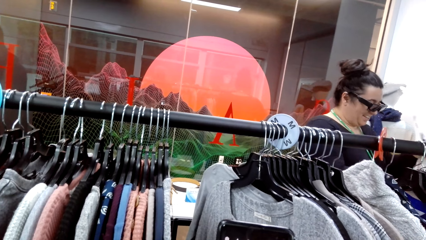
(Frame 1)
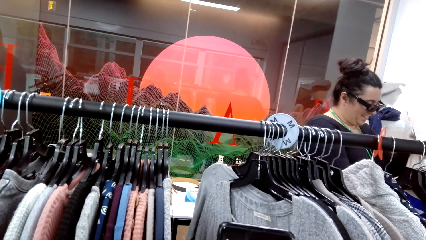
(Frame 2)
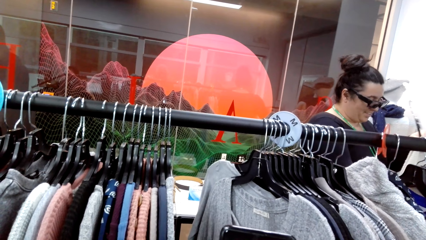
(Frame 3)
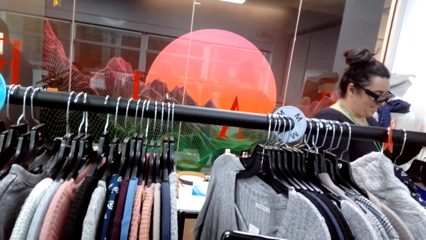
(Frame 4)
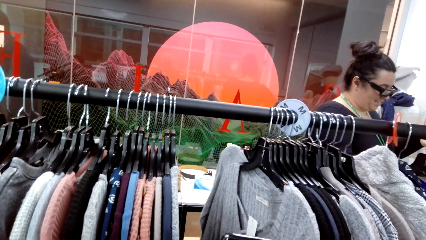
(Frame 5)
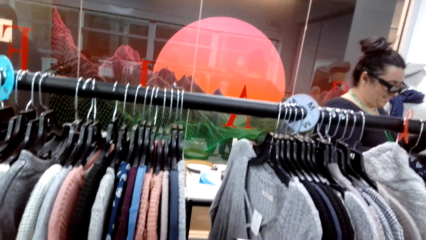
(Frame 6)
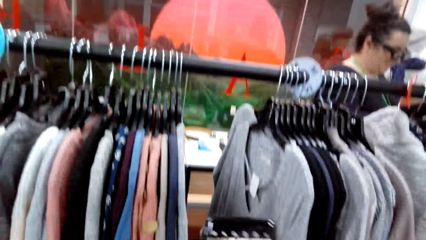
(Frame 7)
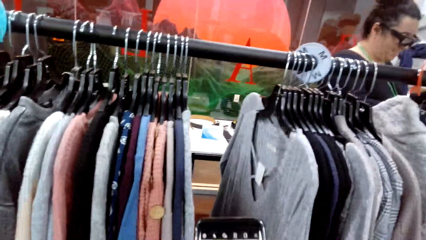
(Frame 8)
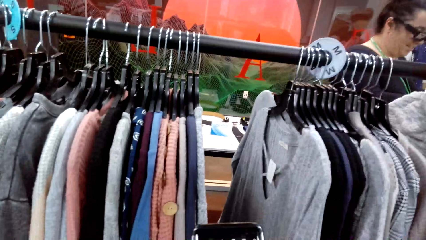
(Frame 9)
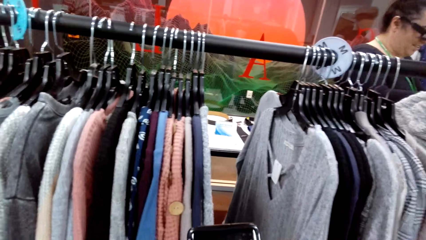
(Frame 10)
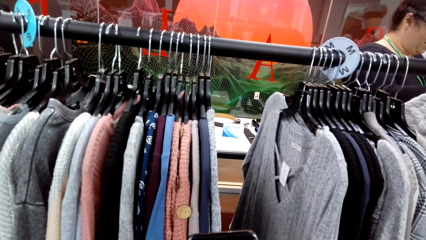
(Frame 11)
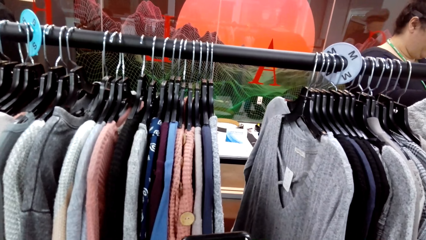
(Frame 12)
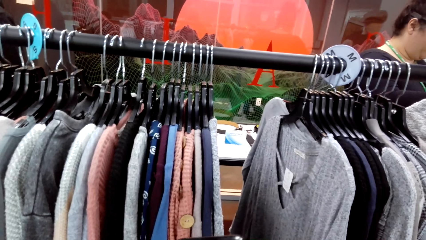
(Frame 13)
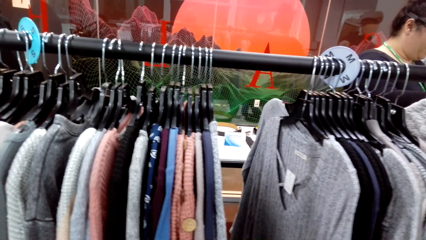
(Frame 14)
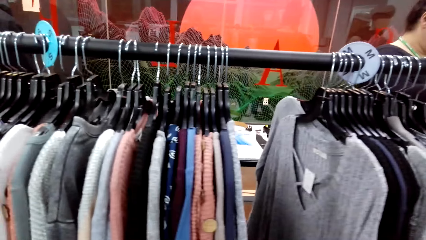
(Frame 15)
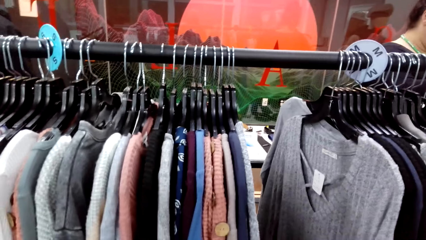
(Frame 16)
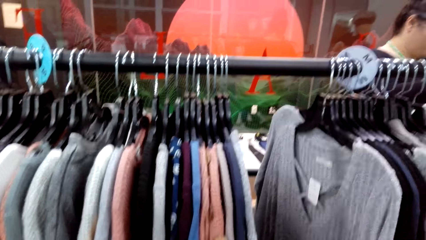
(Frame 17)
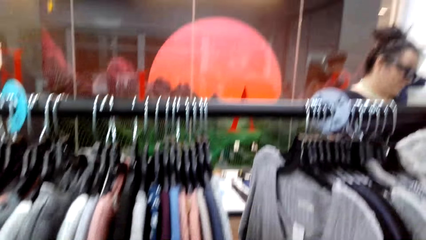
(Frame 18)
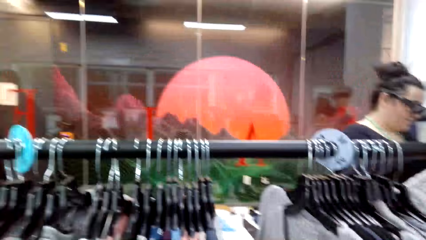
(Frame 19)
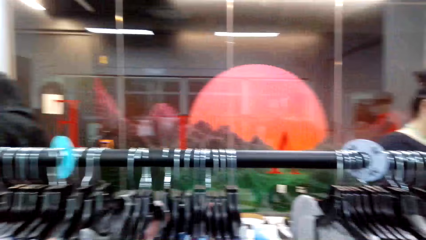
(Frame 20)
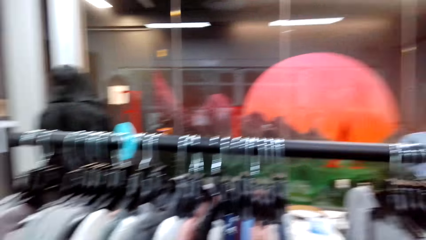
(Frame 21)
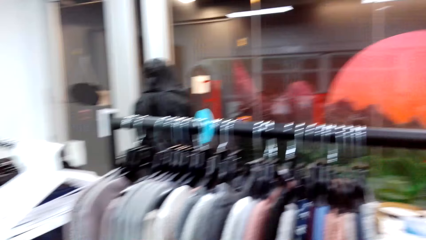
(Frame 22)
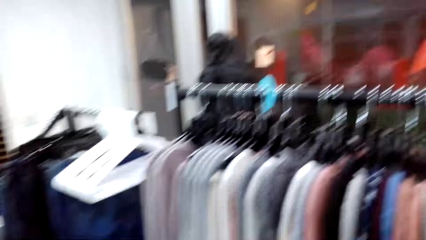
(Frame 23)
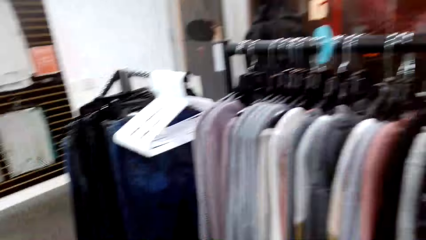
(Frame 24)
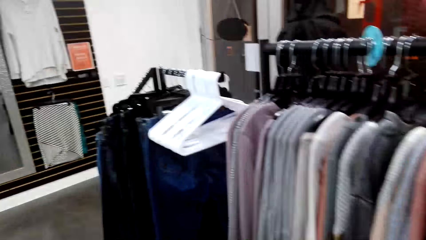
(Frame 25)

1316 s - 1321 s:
A woman touches clothes.

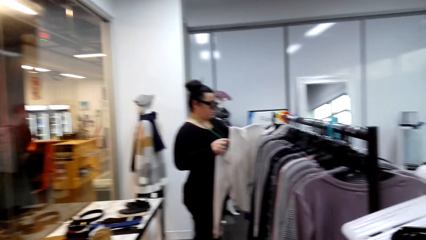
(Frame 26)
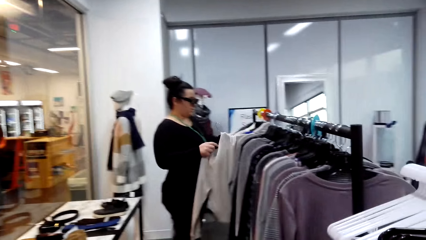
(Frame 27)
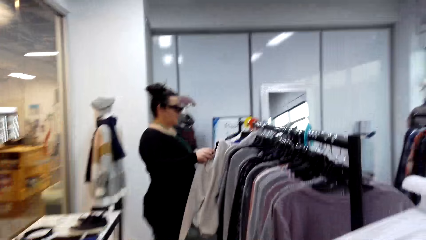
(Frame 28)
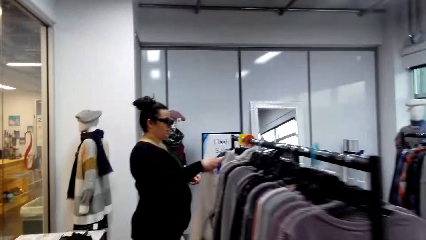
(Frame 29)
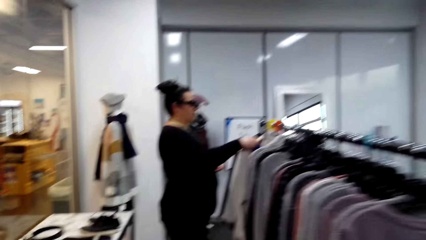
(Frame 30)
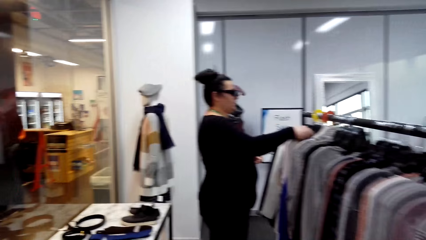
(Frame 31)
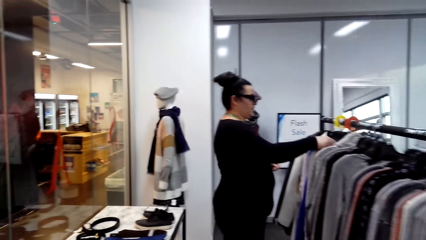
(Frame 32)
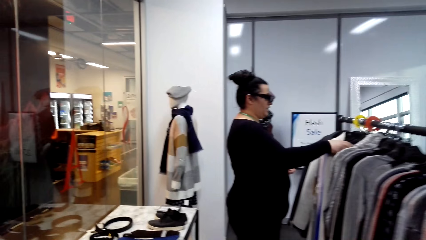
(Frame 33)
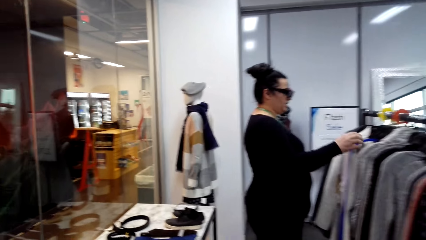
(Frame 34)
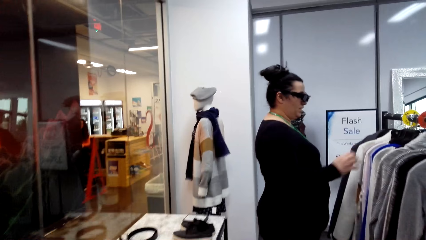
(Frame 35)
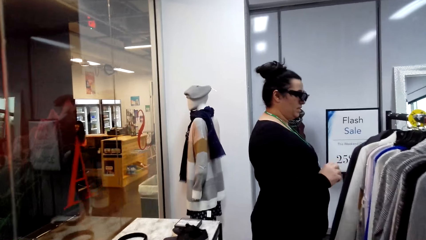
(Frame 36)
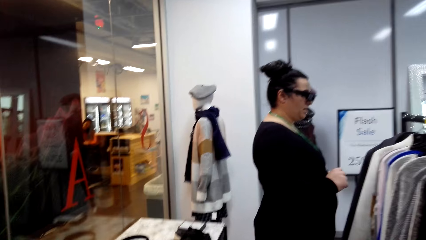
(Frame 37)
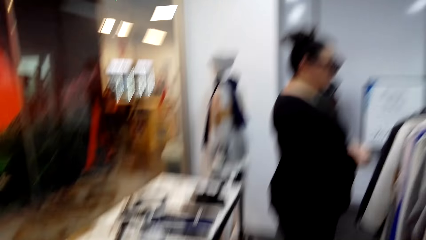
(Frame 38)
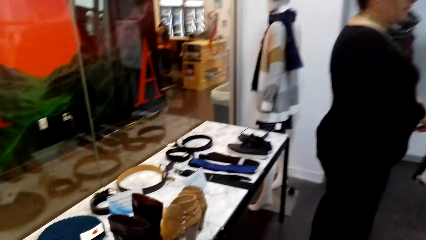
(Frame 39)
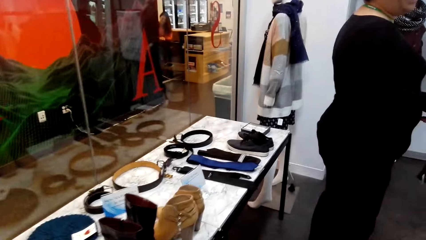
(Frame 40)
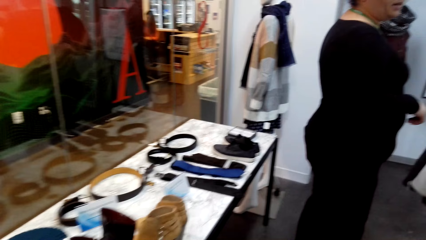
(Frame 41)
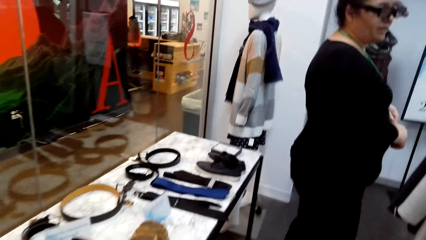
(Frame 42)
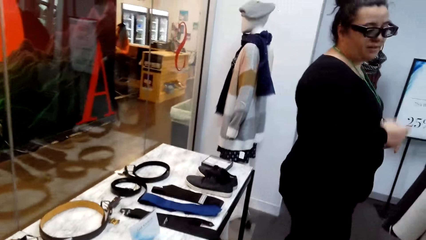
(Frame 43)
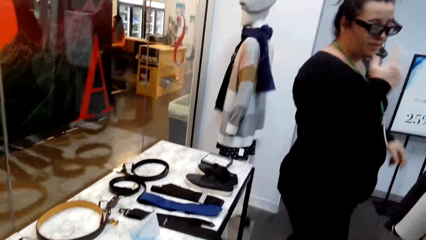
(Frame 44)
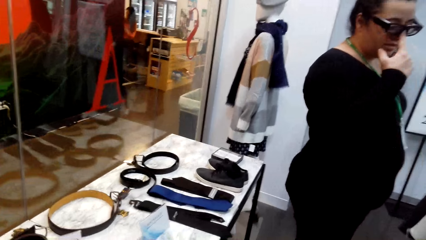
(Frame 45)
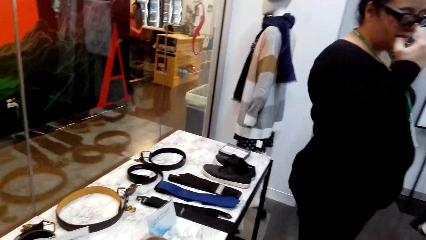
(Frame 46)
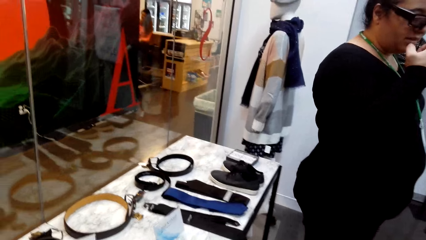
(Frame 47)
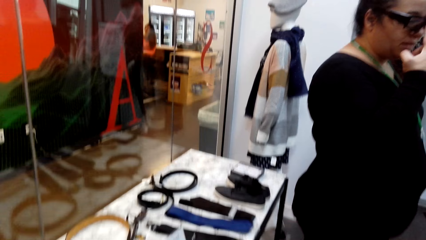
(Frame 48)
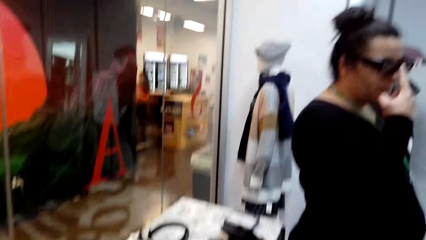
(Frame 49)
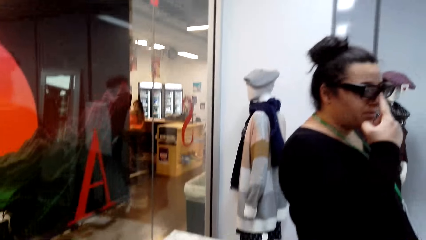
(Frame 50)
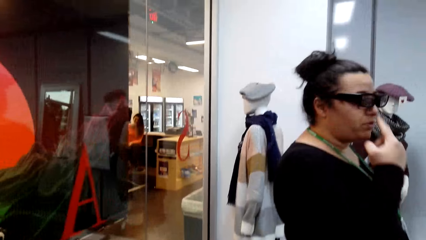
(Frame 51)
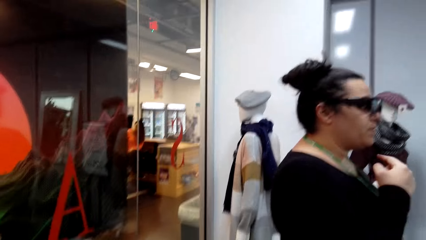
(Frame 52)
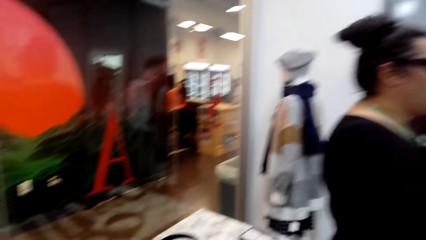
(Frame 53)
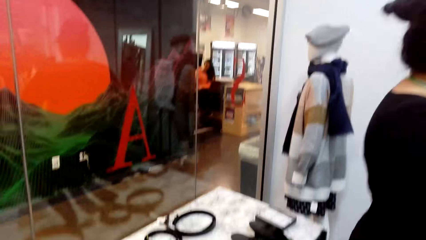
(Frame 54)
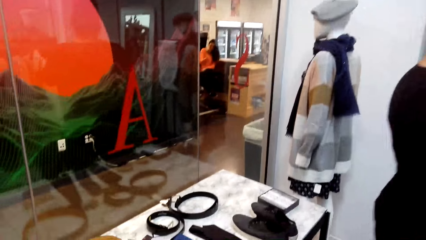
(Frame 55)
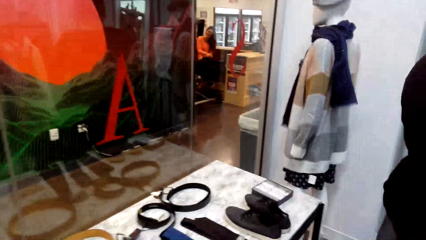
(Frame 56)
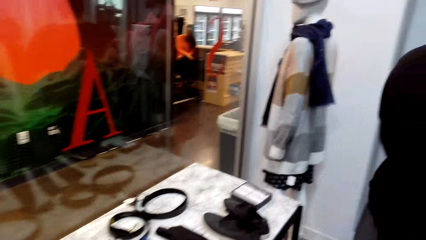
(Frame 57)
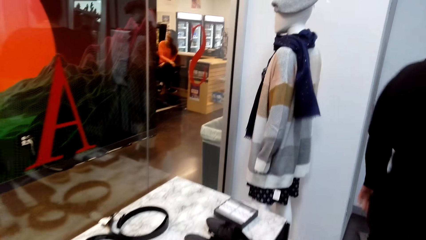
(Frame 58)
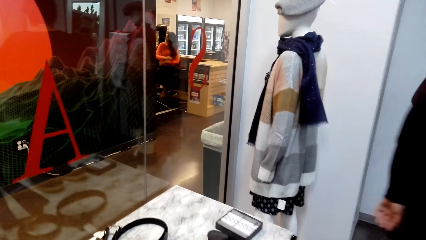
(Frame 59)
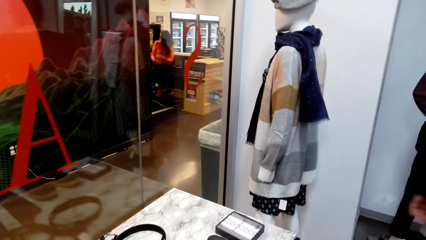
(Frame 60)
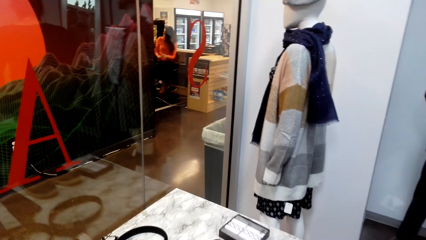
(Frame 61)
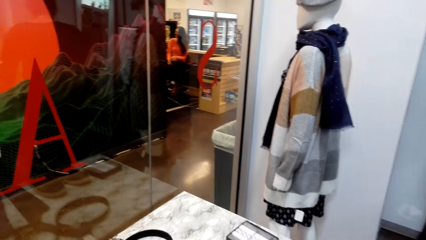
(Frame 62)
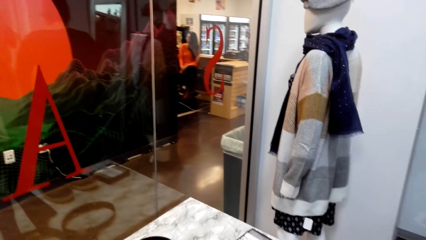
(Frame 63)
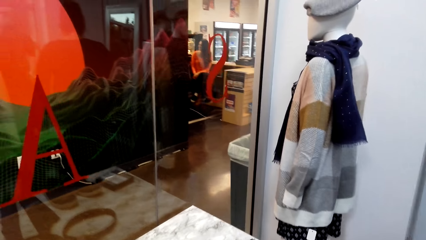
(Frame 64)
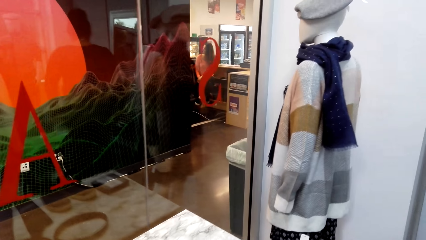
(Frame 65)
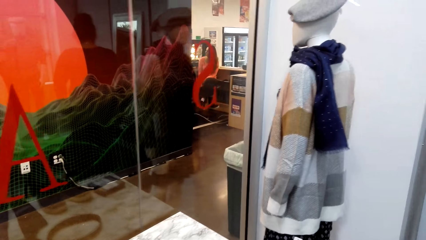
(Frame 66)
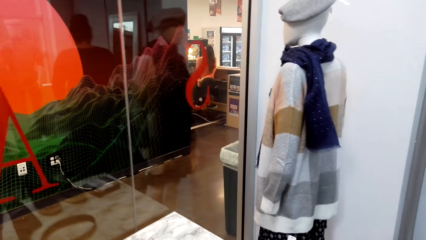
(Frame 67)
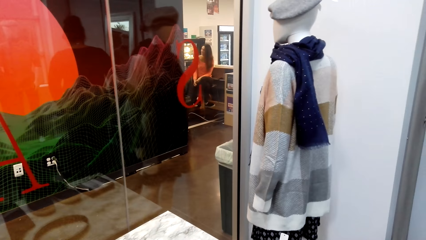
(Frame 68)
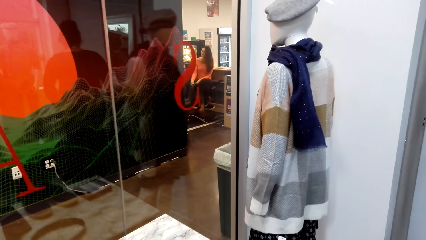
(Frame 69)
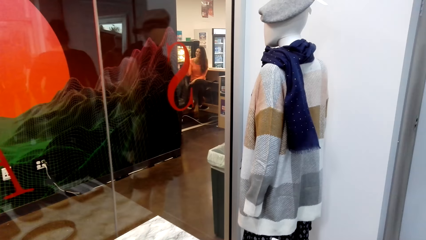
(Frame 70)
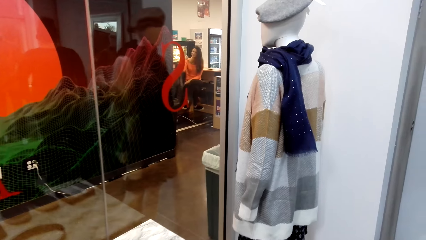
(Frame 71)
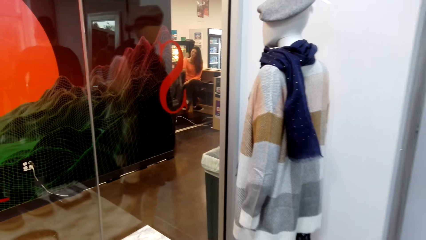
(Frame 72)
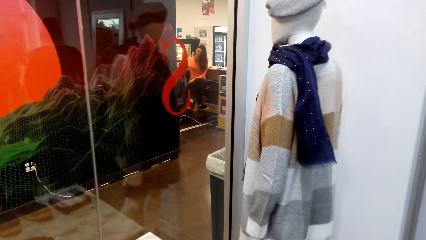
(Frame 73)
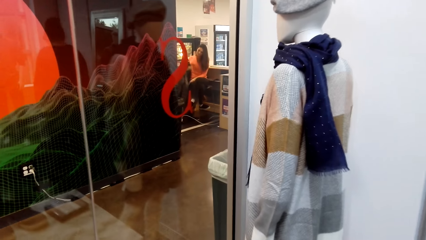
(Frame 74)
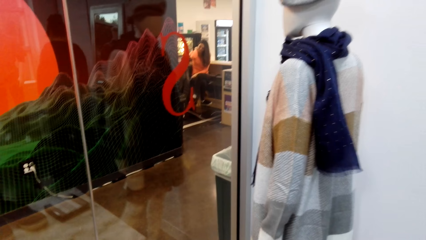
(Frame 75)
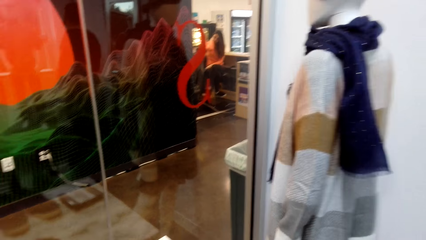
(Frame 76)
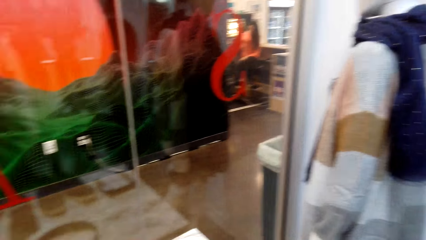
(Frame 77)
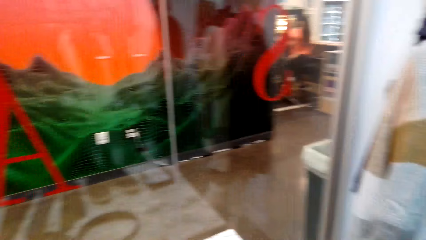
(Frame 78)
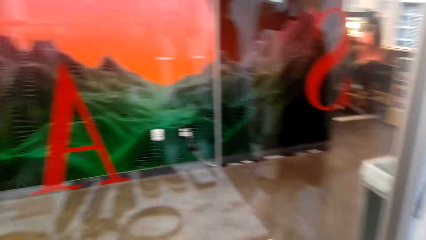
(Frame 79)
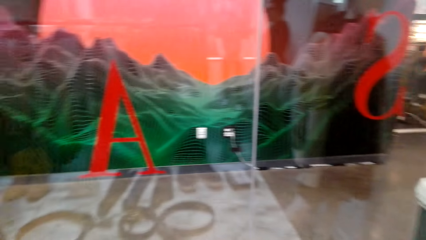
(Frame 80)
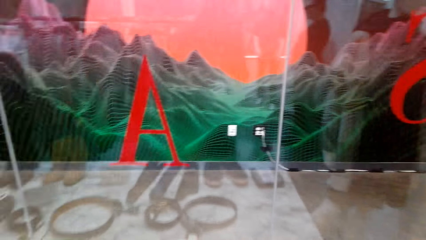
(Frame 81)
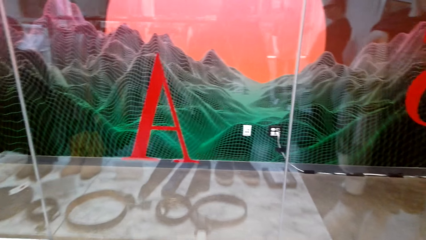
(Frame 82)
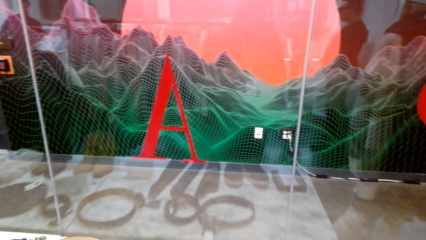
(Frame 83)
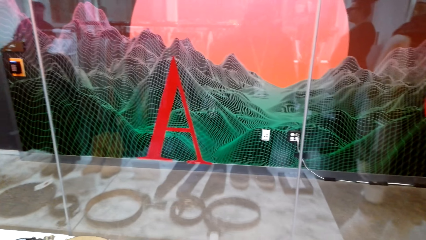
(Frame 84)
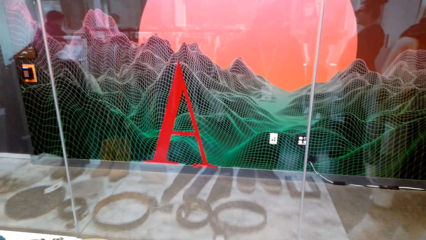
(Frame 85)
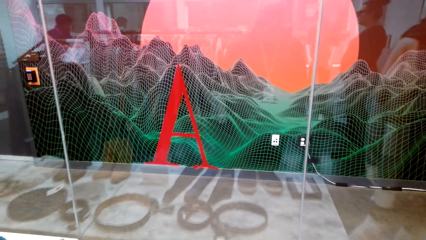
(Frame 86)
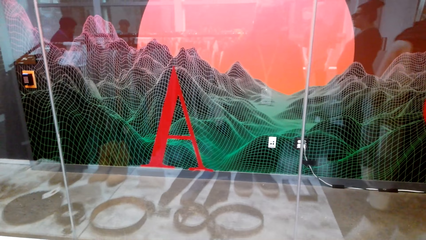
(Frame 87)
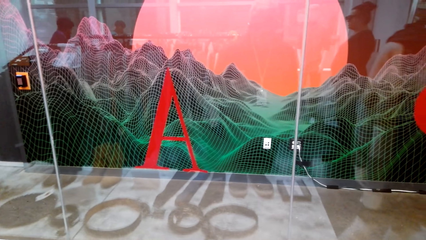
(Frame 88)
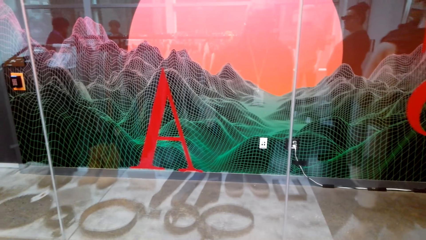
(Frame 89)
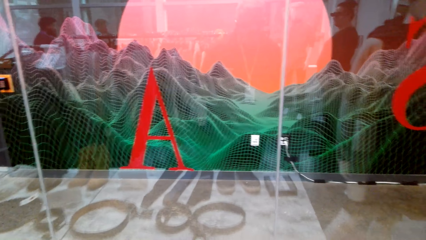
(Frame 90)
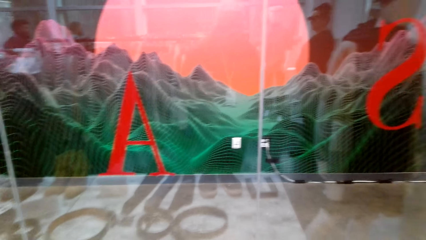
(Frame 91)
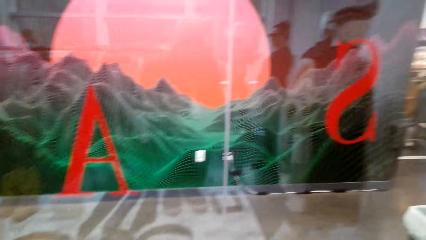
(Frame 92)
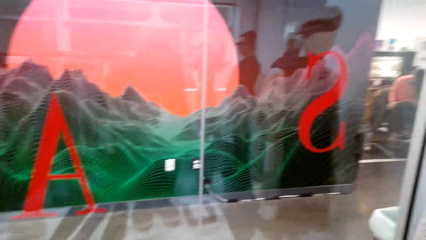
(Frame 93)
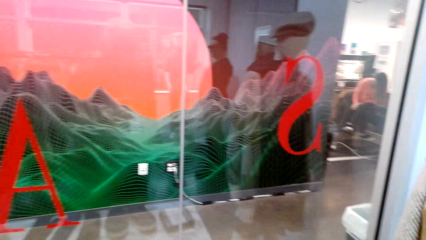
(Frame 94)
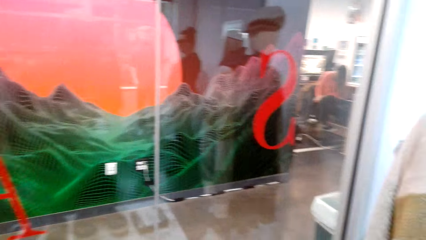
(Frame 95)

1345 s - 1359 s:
The woman hangs clothes. The woman touches her face.
